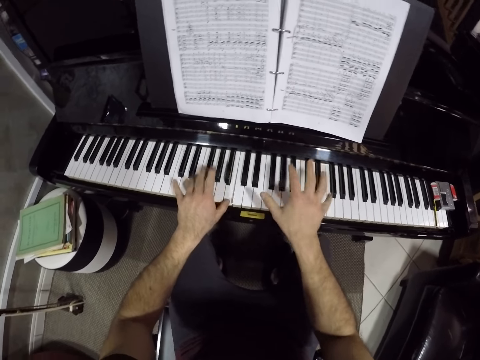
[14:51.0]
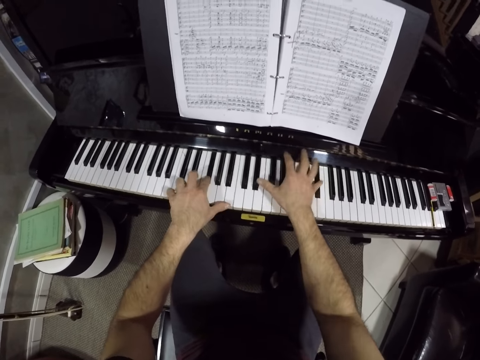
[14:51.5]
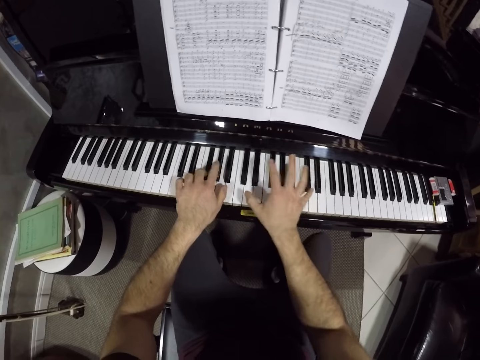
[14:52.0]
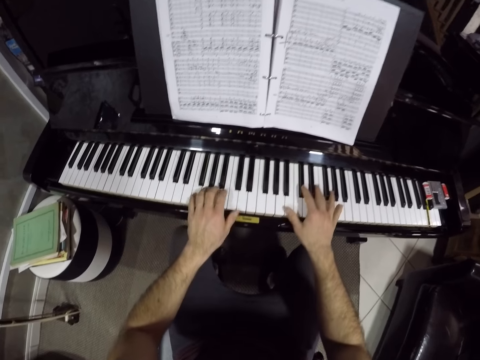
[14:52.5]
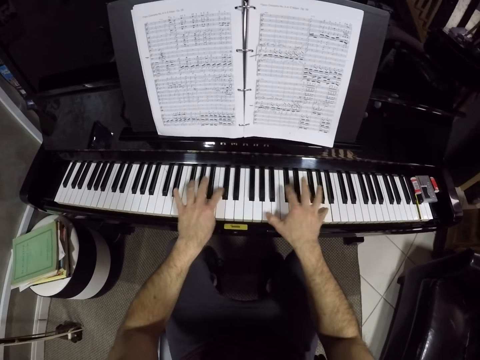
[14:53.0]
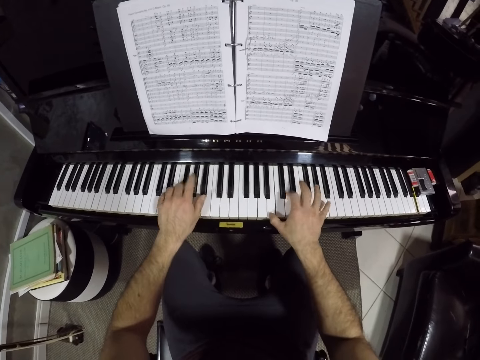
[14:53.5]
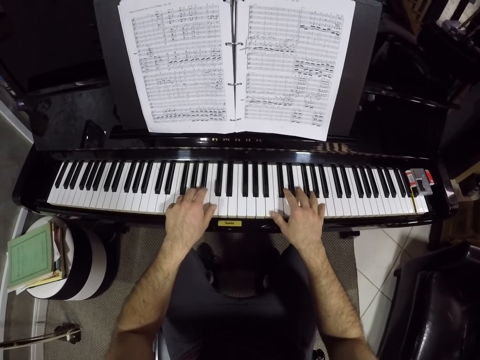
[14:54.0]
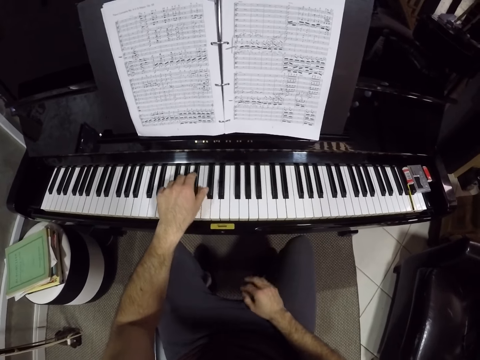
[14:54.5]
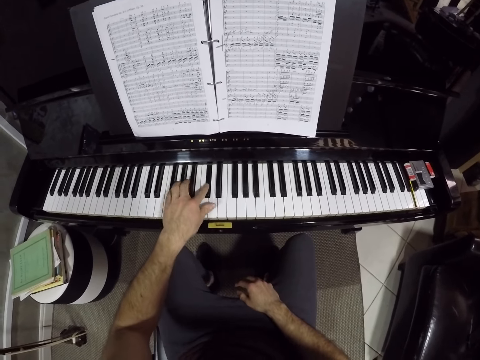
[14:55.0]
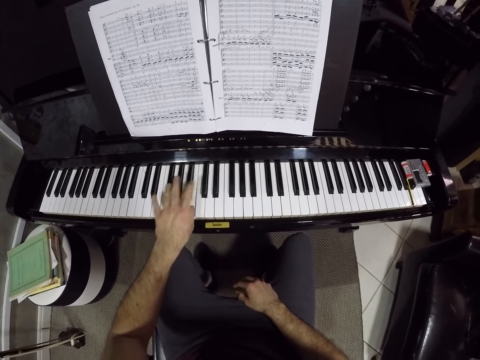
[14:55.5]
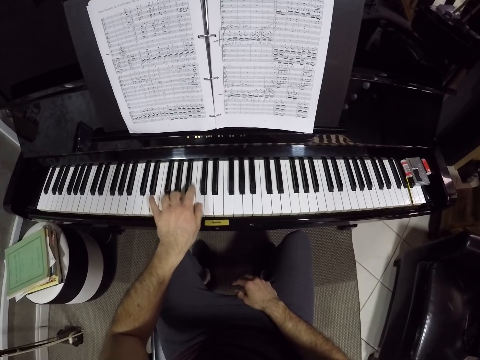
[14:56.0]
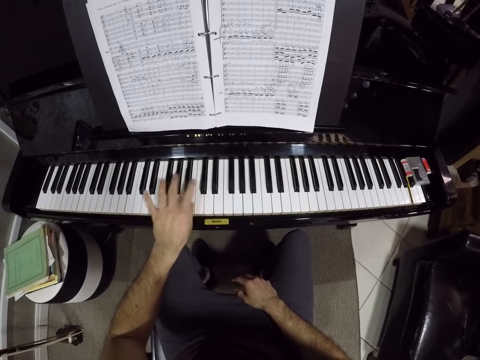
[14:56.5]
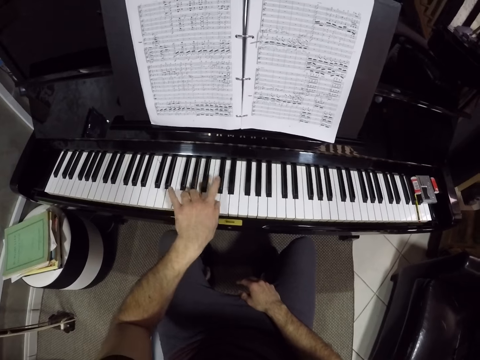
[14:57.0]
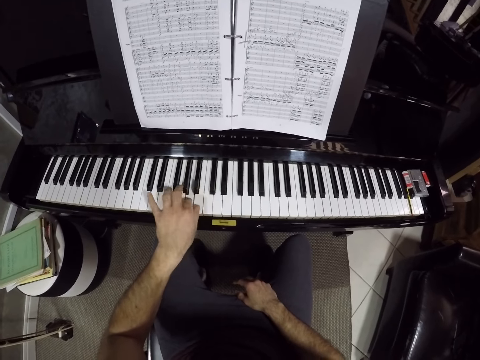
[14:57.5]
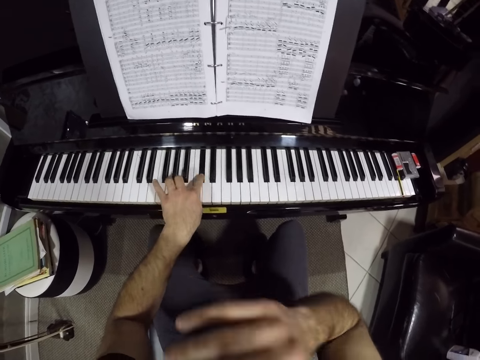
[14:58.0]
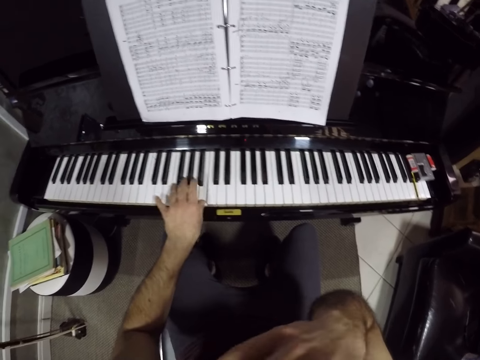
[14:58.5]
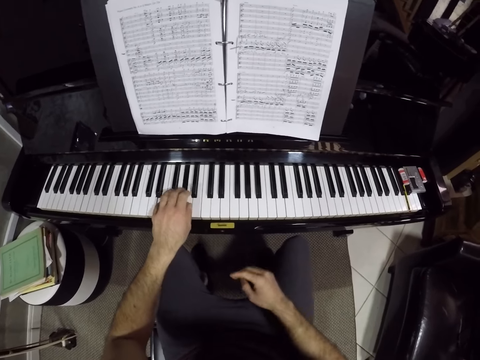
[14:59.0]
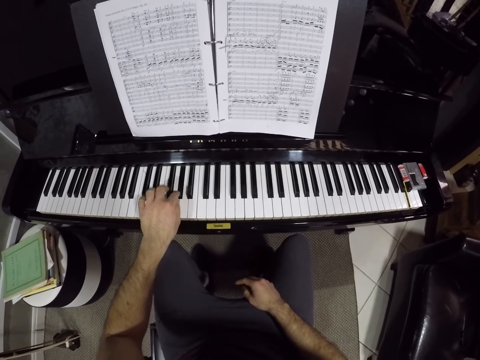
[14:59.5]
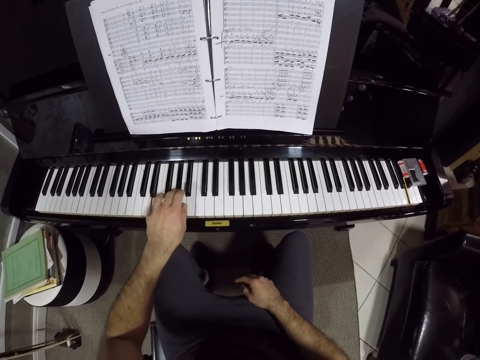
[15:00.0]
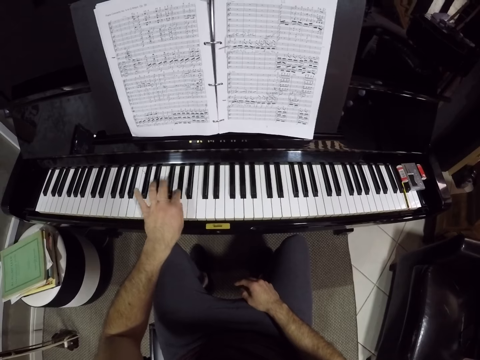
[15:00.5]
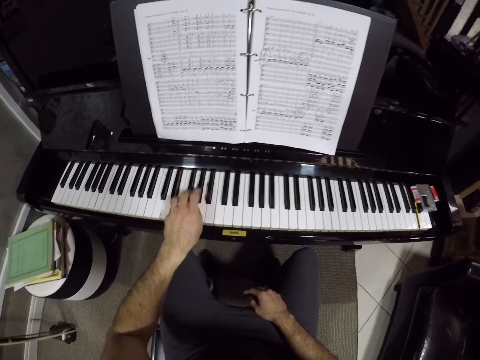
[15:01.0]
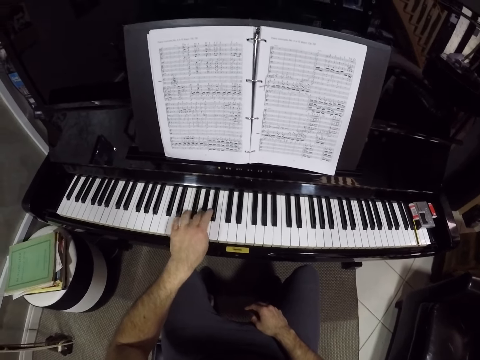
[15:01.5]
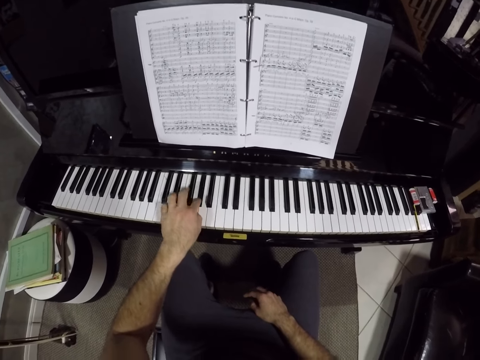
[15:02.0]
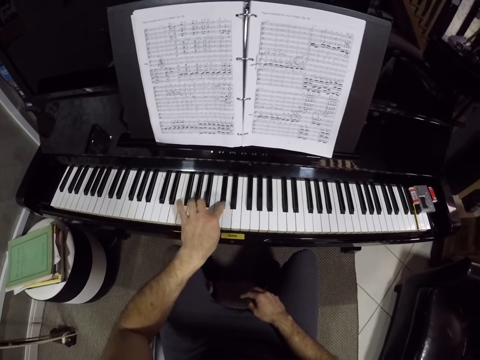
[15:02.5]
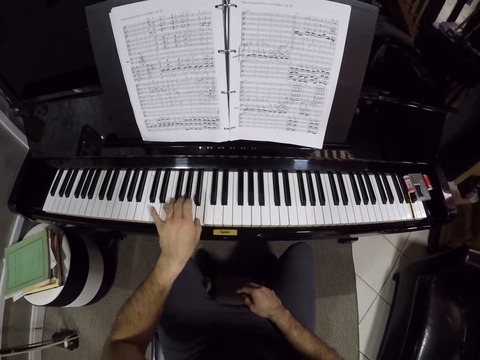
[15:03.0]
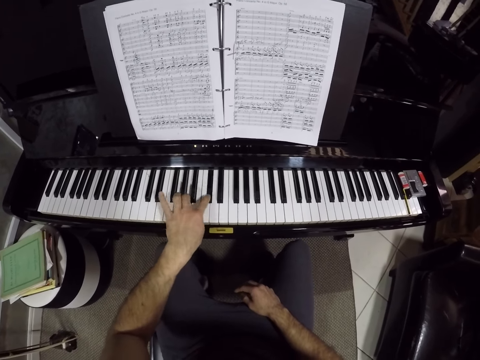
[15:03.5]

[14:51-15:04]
The camera wearer plays the piano with his left hand. He touches his face with his right hand. He lifts his hand. He plays the piano.

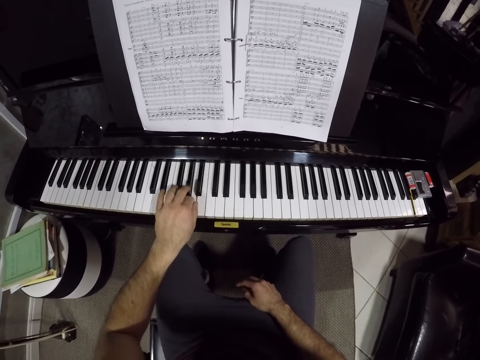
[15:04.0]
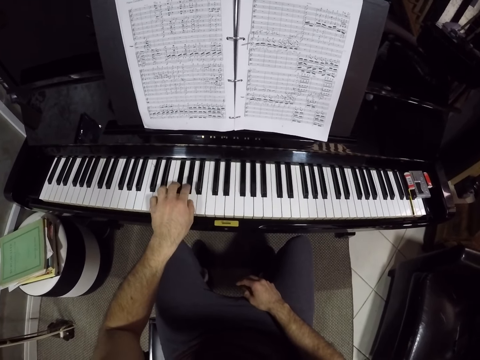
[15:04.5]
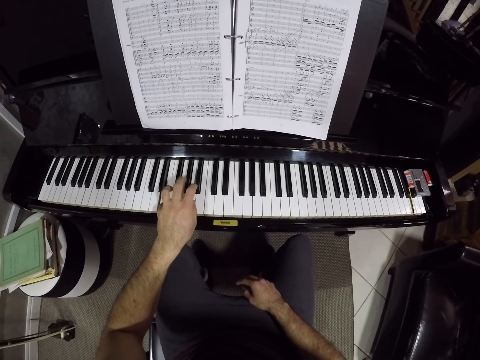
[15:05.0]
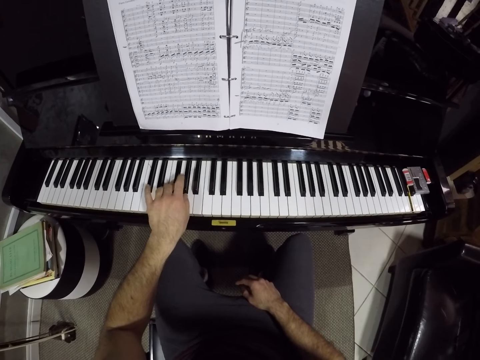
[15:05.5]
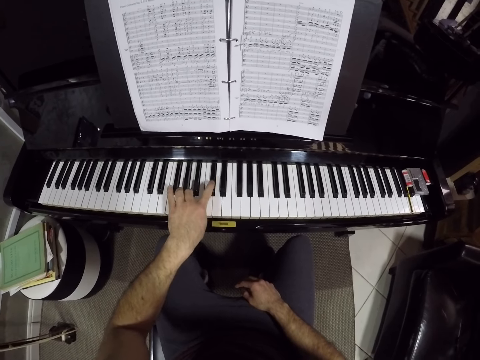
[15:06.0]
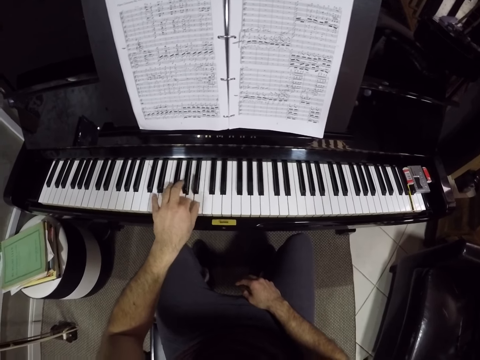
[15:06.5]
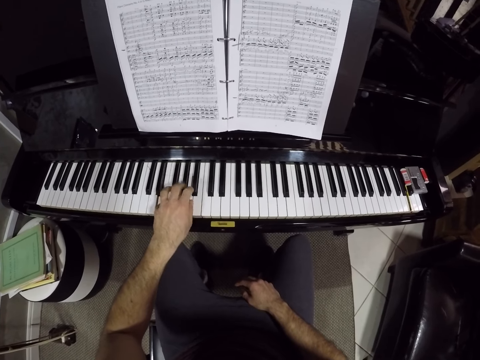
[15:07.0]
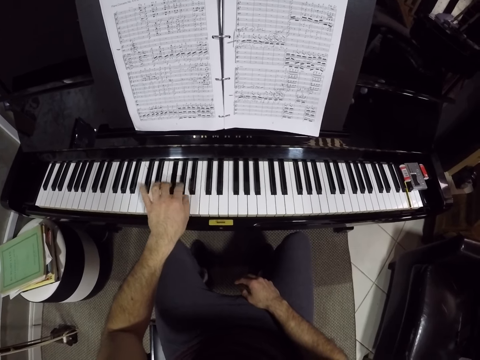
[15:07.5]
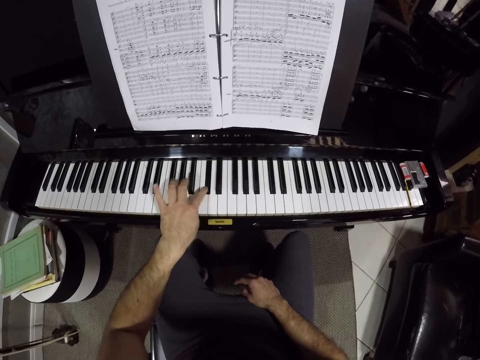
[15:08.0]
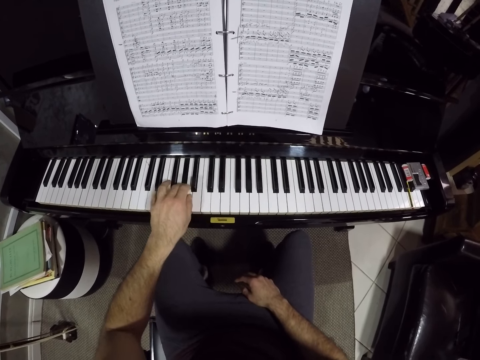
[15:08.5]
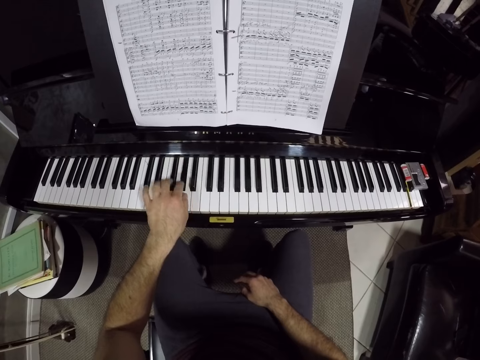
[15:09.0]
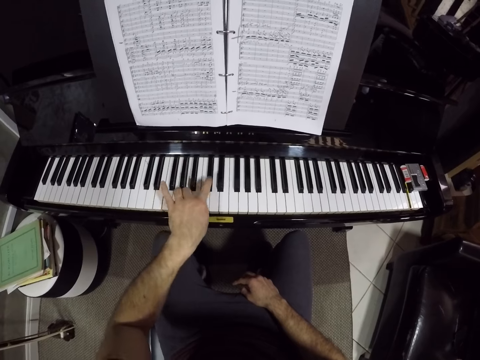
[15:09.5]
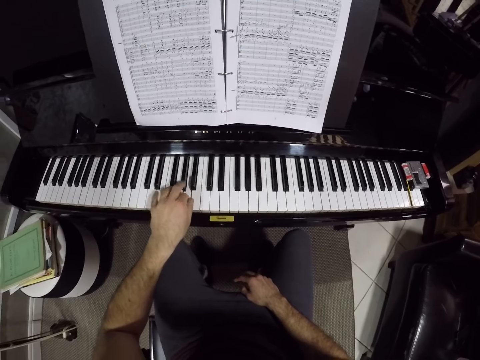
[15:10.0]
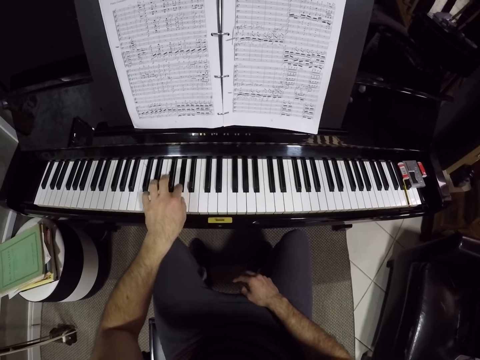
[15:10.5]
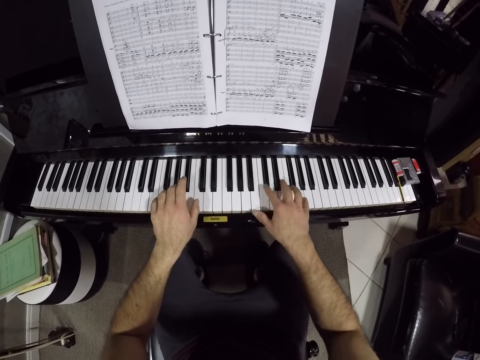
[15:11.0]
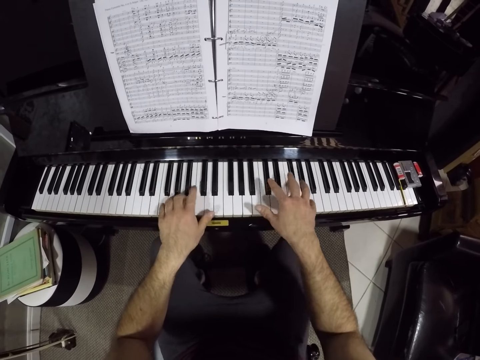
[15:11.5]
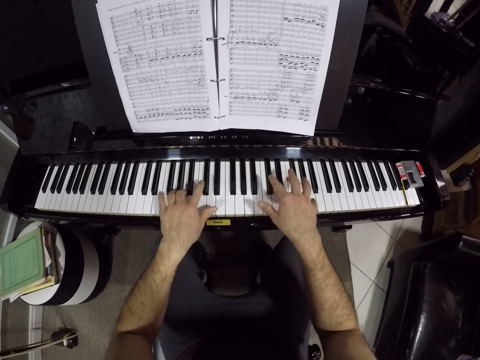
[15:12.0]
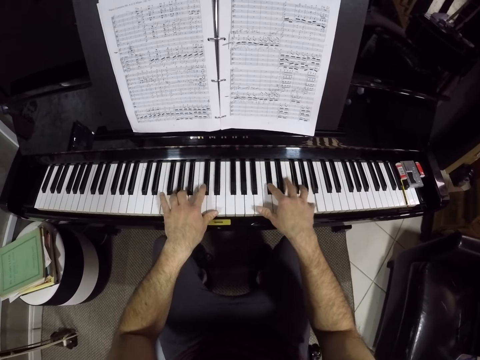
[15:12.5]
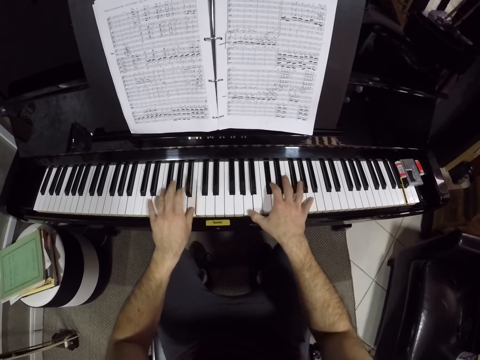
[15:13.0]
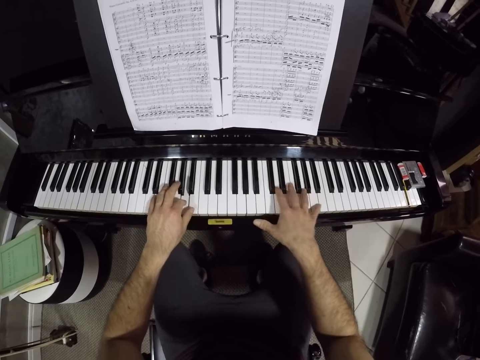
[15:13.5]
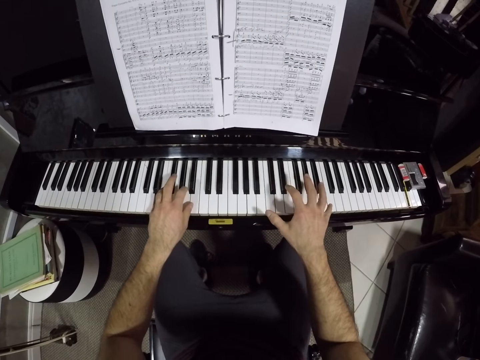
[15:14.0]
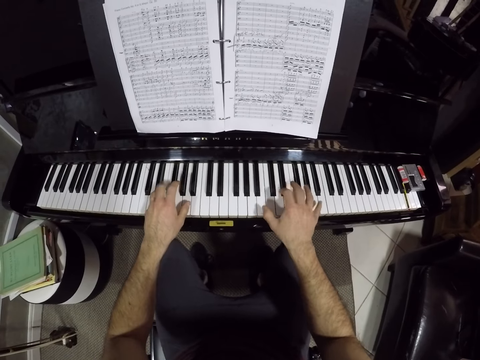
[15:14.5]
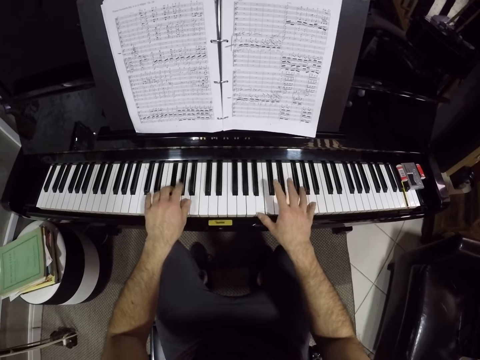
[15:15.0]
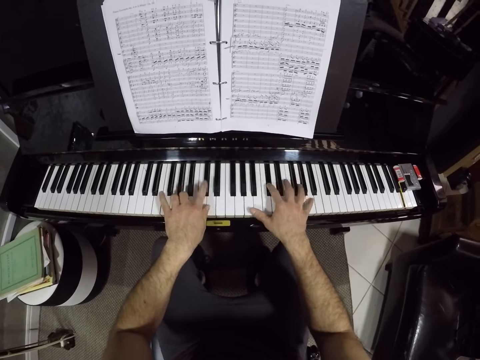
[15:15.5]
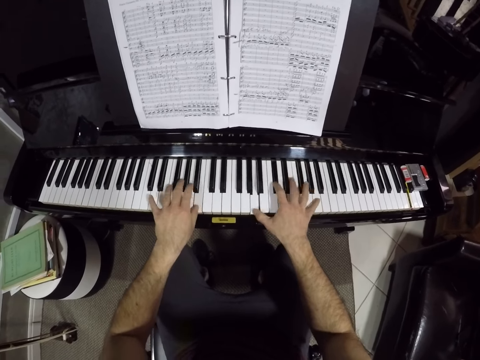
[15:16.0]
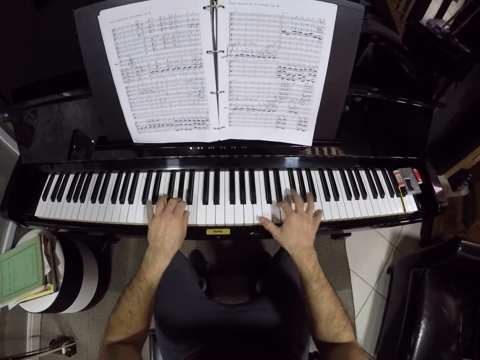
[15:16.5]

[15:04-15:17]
The camera wearer plays the piano with both hands.
